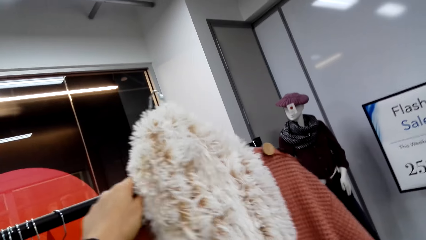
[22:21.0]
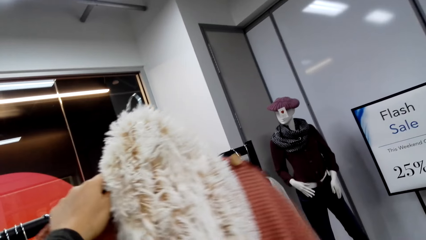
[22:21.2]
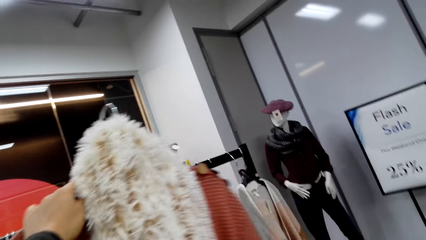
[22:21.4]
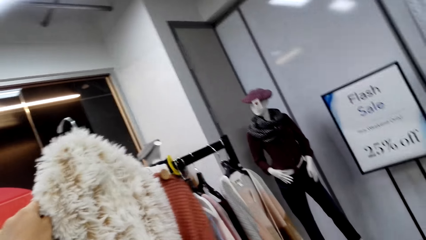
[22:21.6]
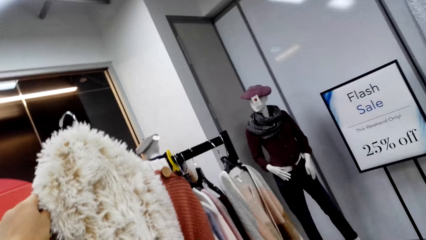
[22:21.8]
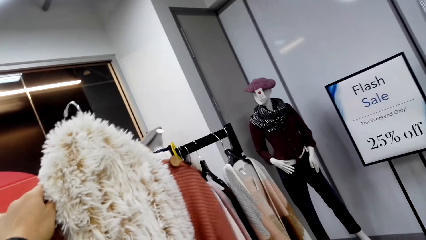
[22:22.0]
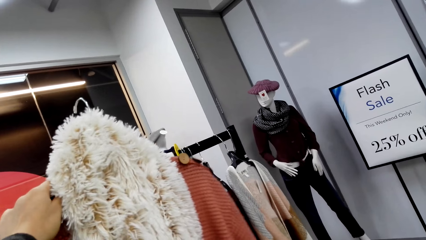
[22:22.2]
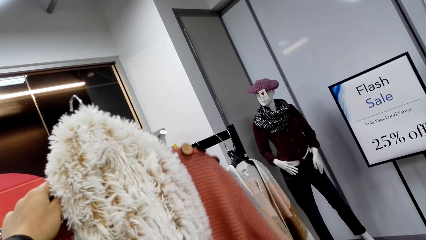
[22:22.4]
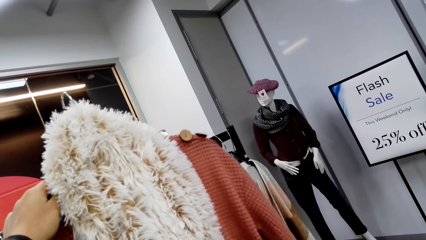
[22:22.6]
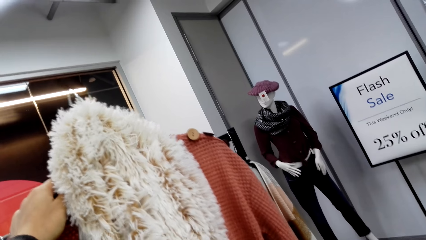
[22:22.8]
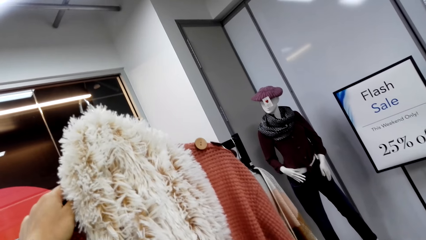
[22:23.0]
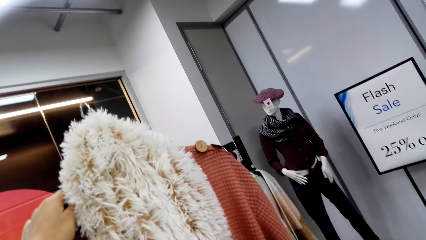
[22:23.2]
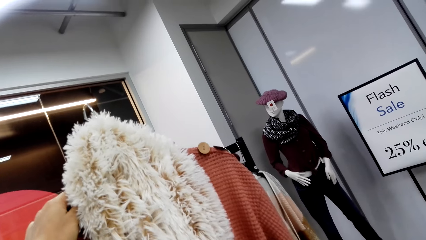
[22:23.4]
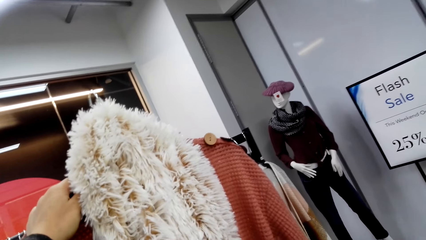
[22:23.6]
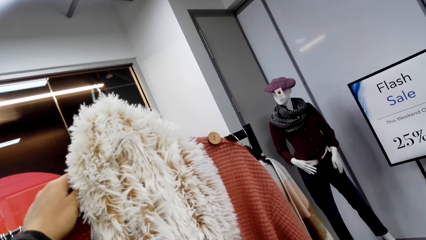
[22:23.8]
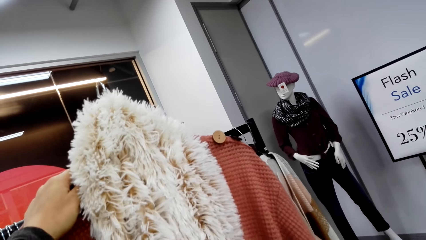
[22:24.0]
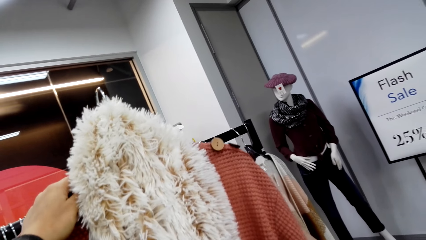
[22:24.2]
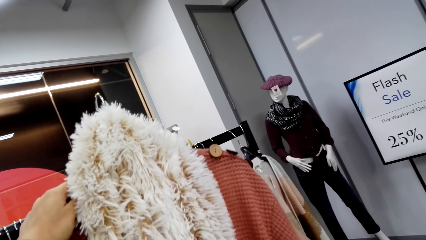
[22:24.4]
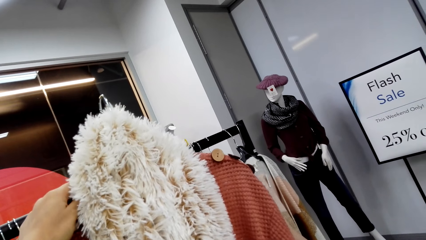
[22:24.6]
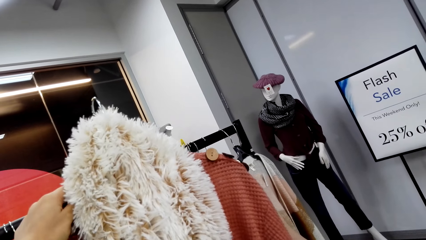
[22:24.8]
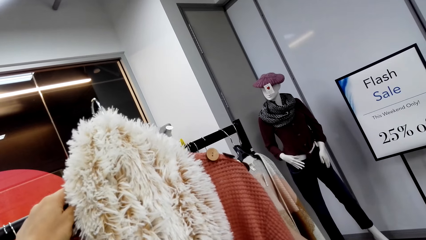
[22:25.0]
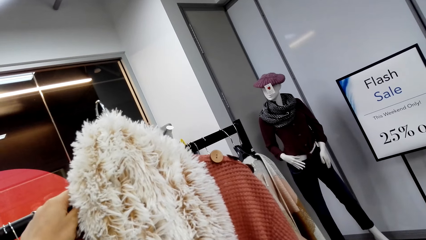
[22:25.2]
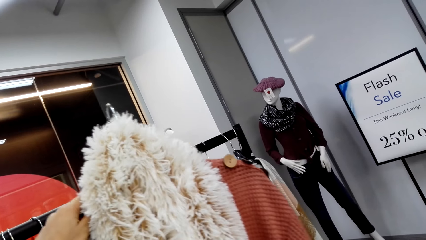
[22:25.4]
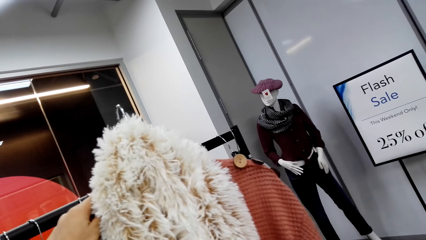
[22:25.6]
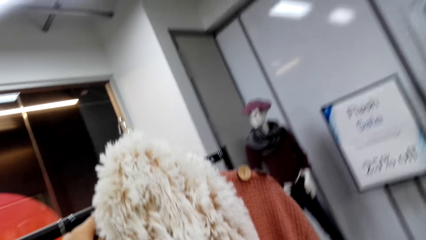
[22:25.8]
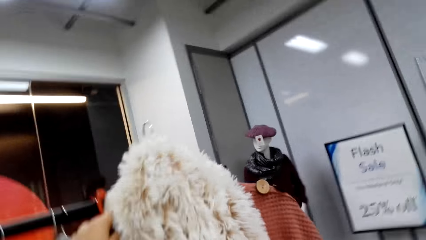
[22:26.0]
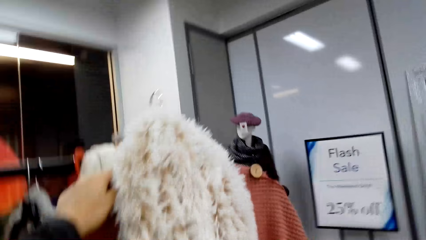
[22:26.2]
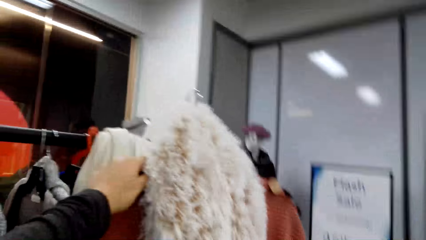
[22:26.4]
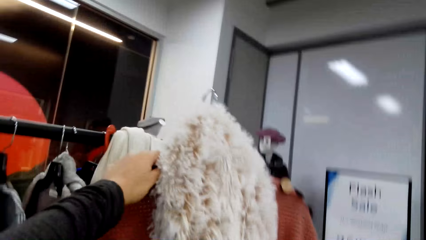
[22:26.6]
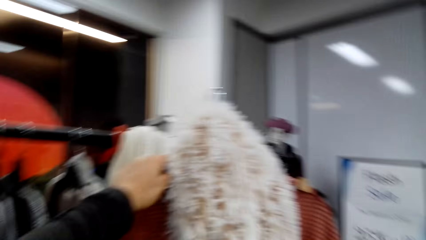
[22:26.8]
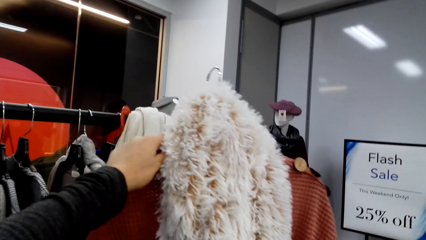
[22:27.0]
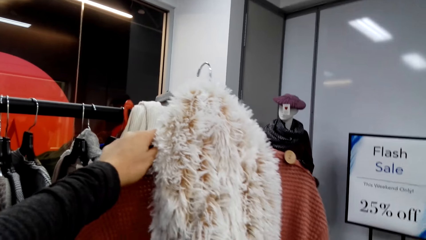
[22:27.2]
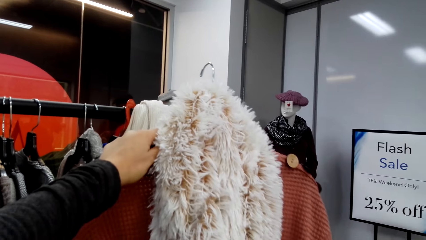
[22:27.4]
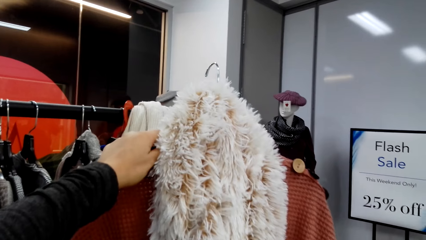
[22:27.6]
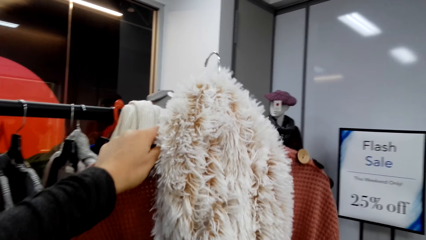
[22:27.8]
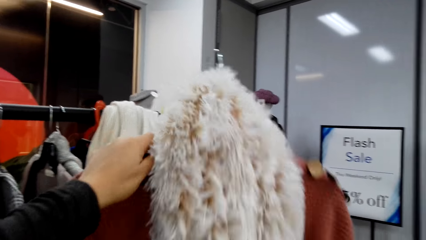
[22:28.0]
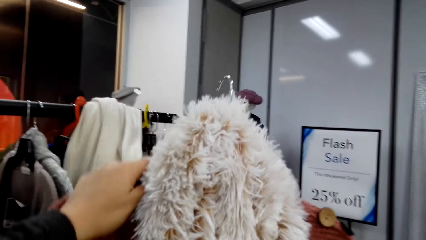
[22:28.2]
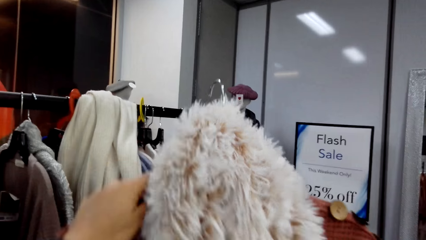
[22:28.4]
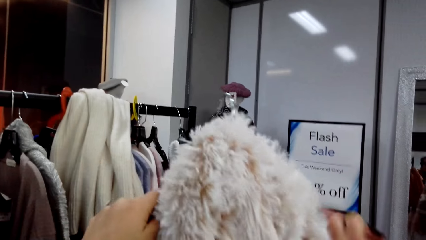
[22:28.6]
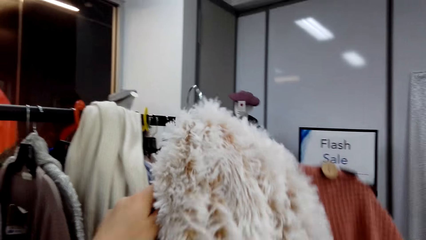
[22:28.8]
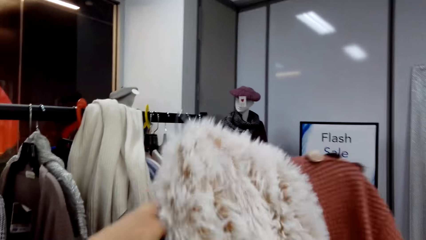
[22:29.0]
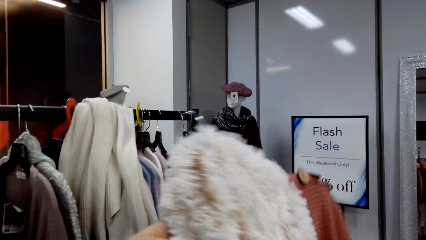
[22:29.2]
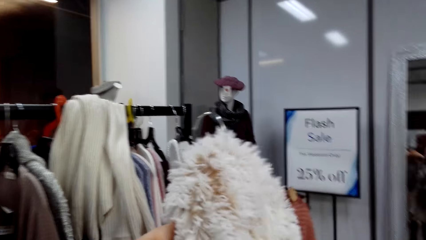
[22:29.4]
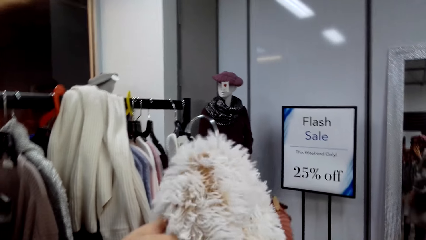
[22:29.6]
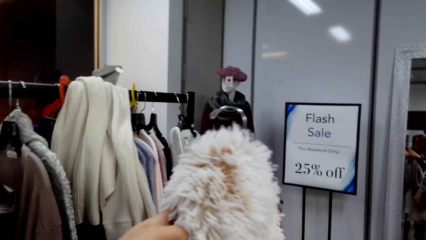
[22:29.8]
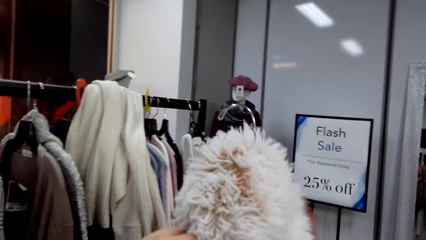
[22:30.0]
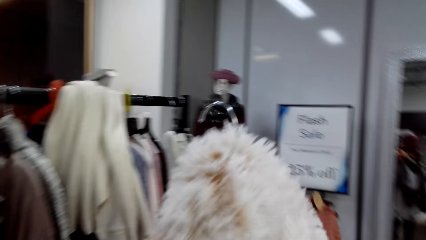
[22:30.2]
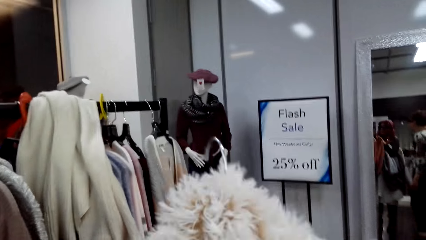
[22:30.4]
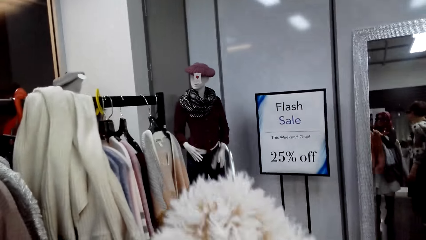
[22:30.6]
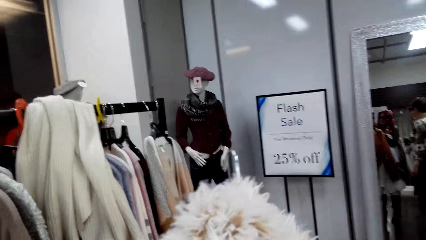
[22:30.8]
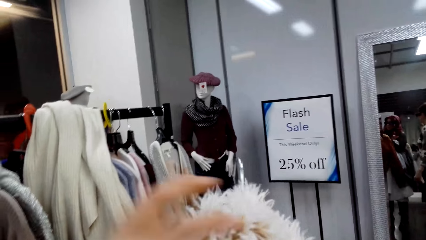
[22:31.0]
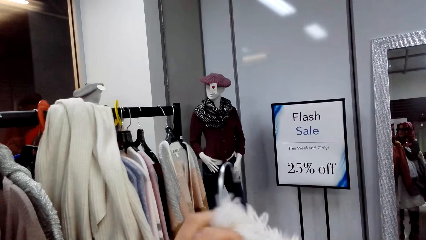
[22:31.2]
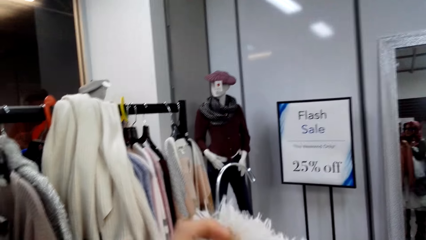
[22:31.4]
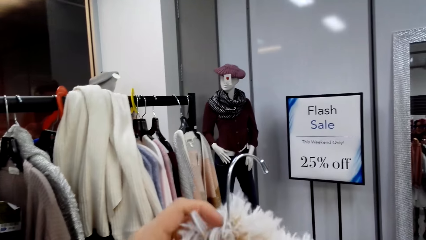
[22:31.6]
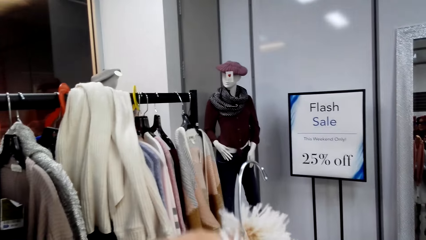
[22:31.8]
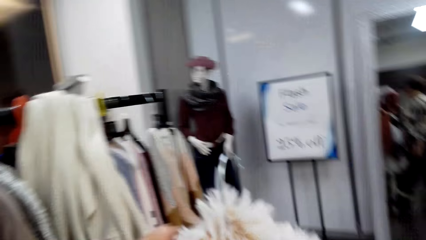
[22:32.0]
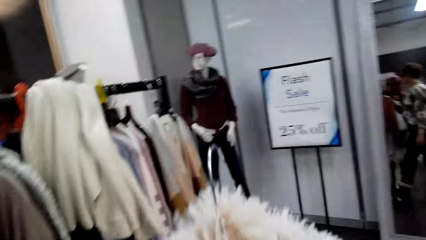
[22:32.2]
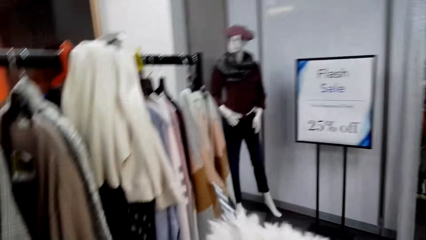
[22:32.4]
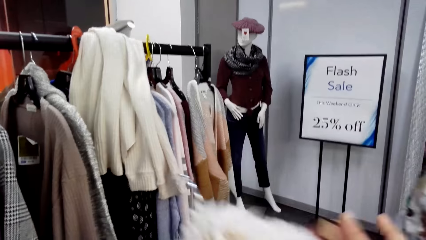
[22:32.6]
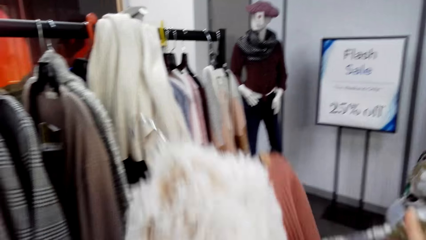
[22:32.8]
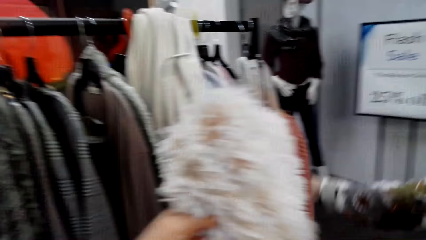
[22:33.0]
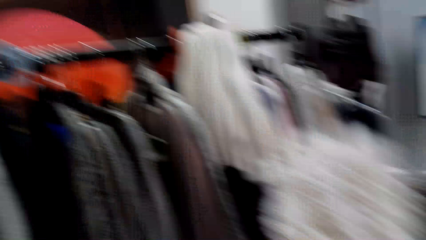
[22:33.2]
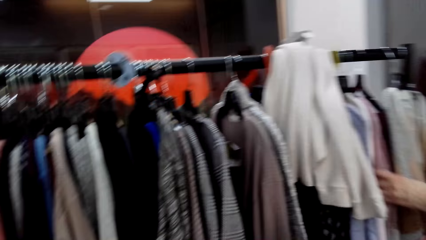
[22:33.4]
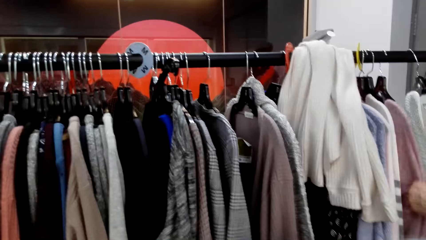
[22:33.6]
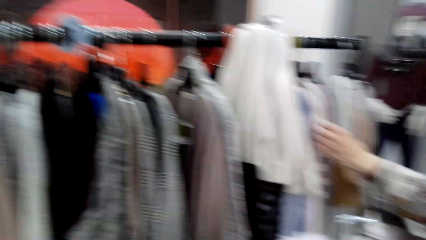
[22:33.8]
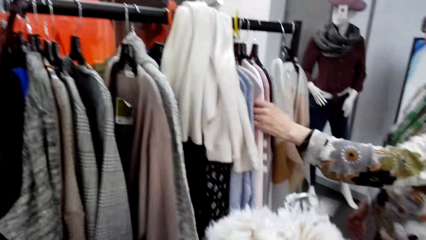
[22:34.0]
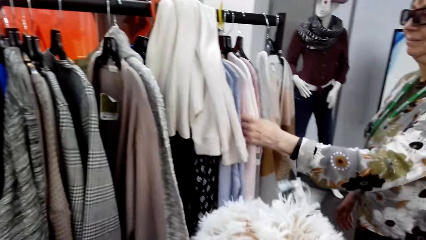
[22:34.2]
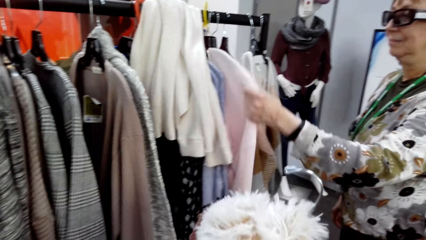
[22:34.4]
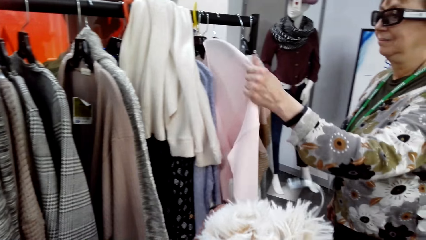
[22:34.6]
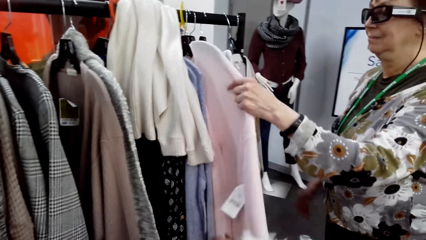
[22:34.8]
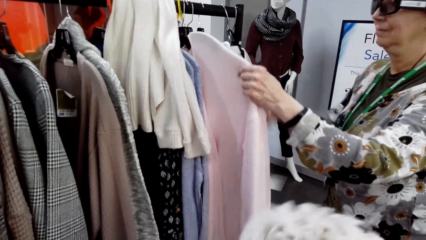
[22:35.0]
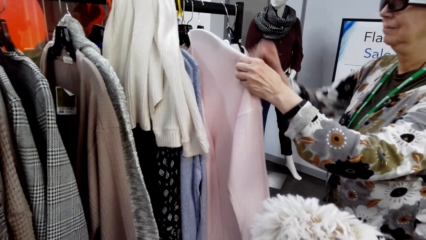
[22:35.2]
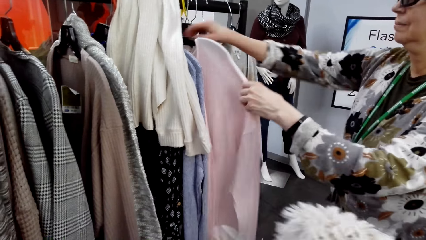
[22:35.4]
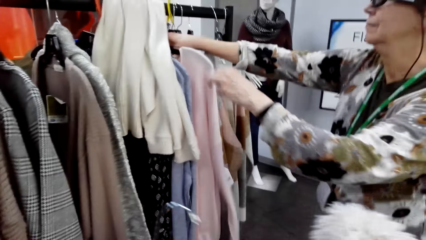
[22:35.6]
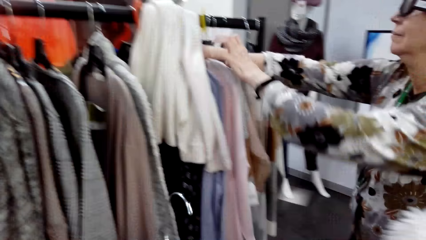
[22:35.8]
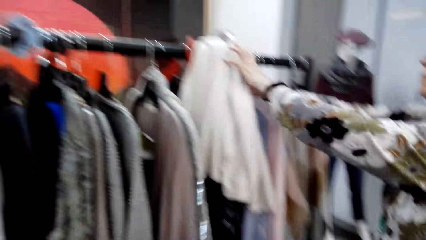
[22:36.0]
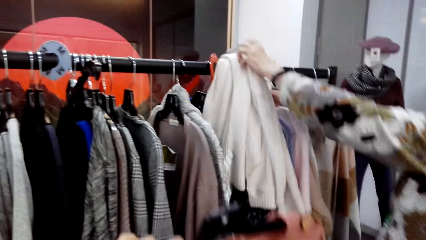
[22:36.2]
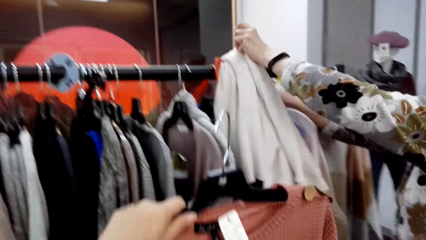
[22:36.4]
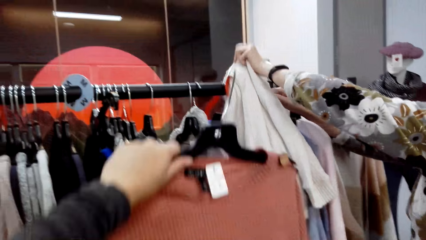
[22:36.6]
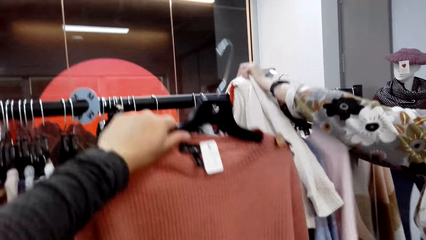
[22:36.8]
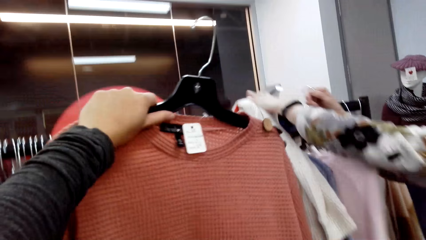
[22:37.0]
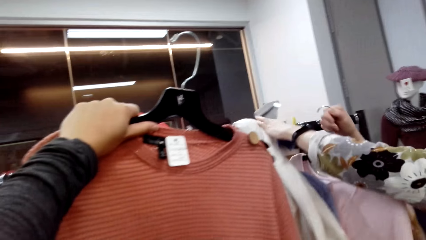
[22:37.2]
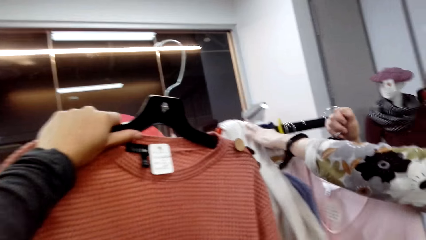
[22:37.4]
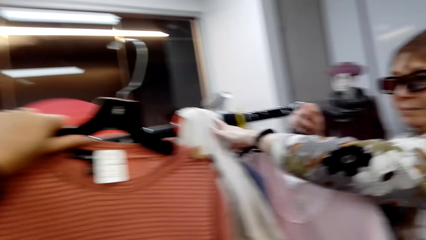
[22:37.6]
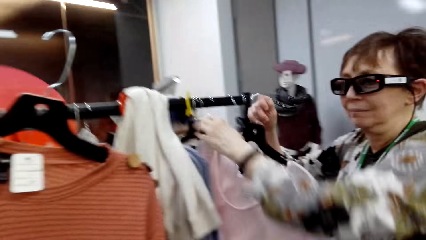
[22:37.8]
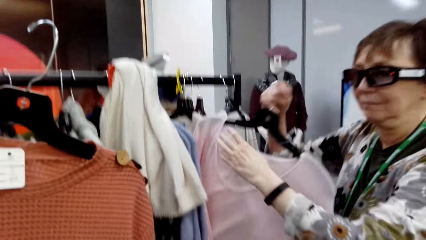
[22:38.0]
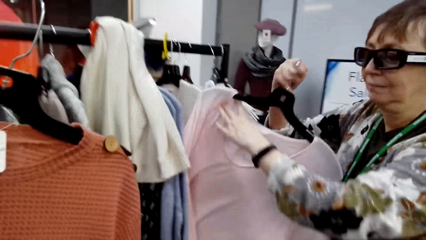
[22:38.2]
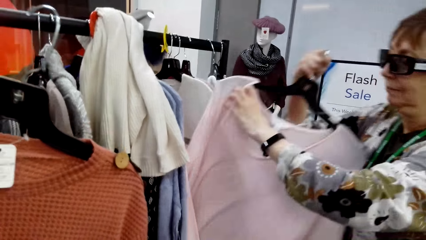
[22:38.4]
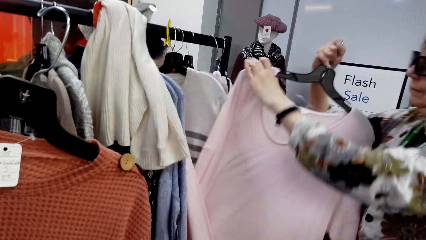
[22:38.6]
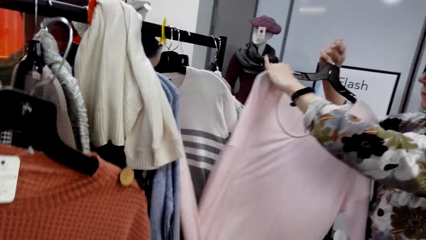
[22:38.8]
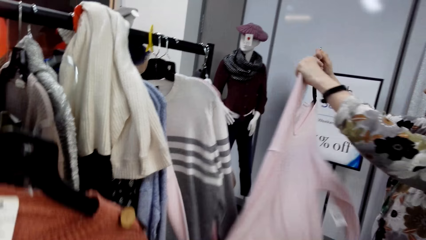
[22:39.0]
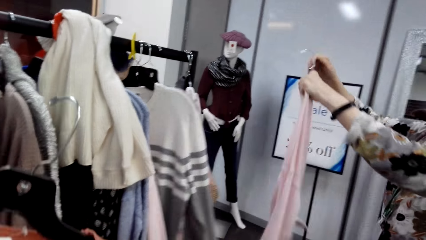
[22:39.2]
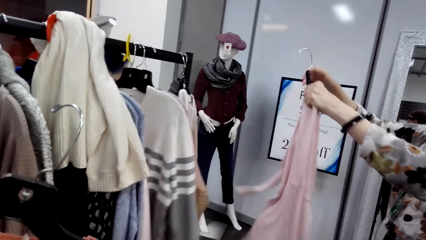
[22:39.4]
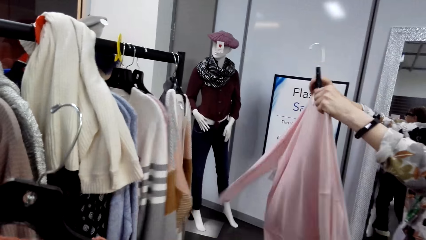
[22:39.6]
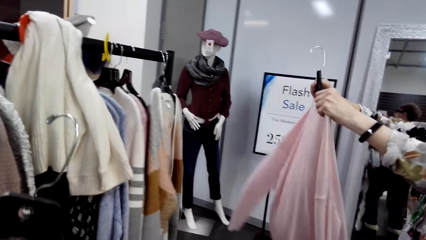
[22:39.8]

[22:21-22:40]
The camera wearer touches a scarf. A lady touches apparel, picks up the apparel and lifts the apparel. The camera wearer lifts apparel. They look at the sweater. The lady holds the apparel.
